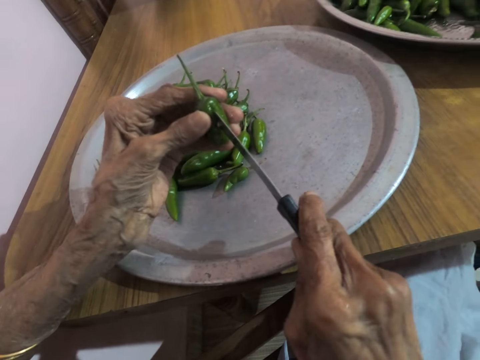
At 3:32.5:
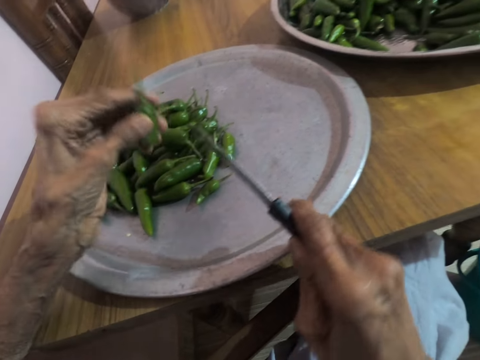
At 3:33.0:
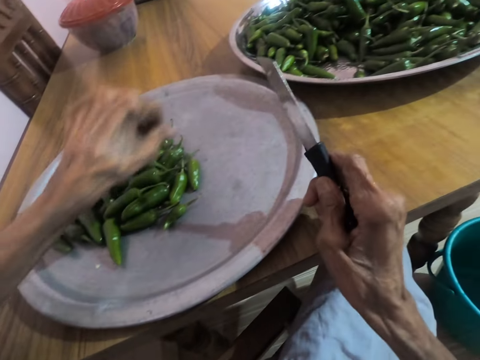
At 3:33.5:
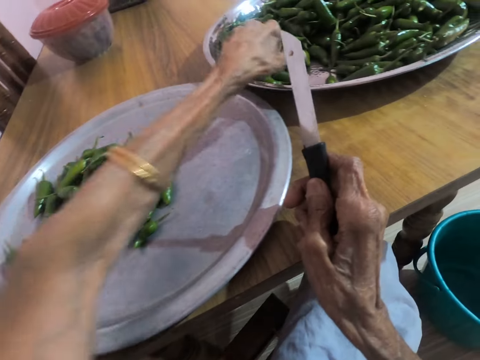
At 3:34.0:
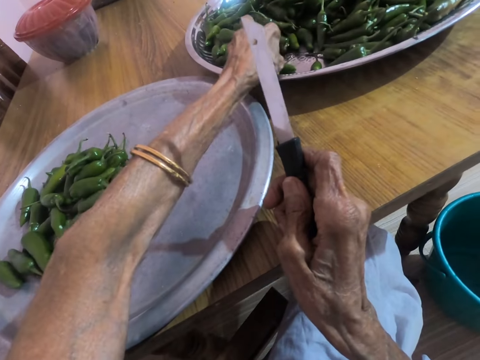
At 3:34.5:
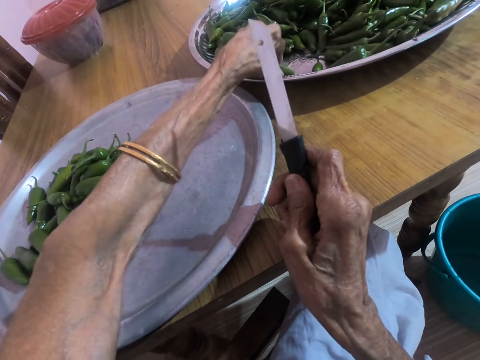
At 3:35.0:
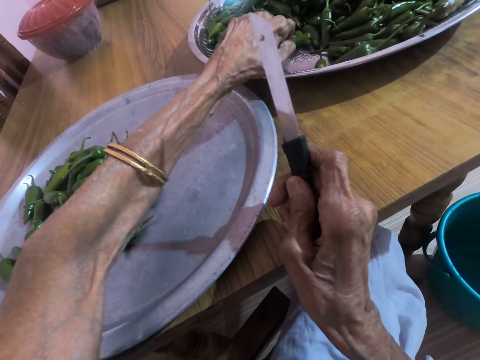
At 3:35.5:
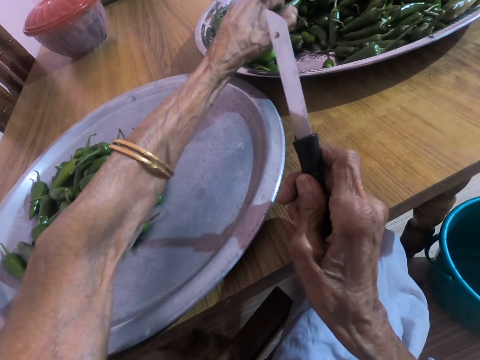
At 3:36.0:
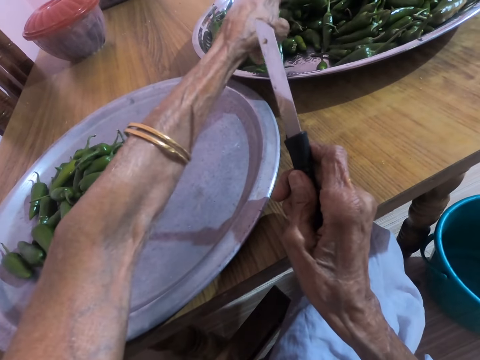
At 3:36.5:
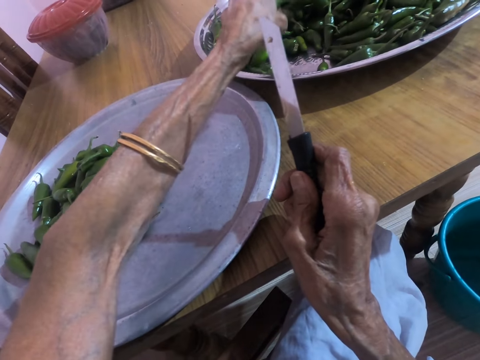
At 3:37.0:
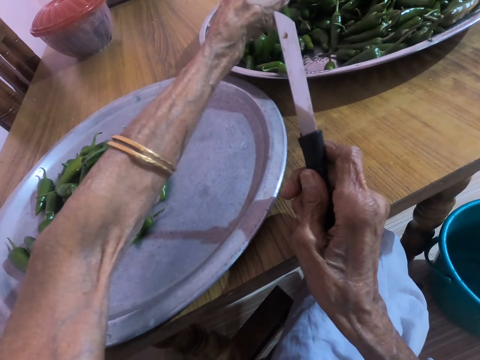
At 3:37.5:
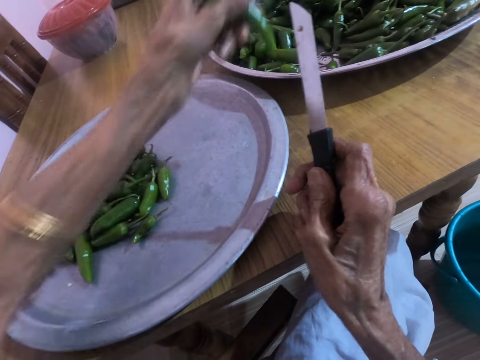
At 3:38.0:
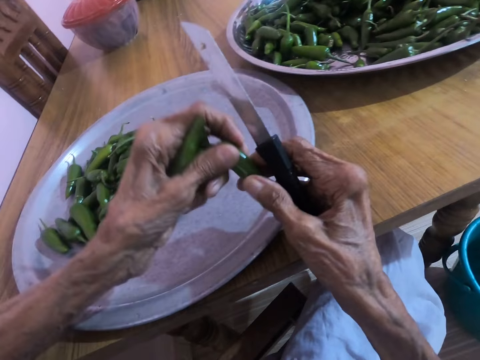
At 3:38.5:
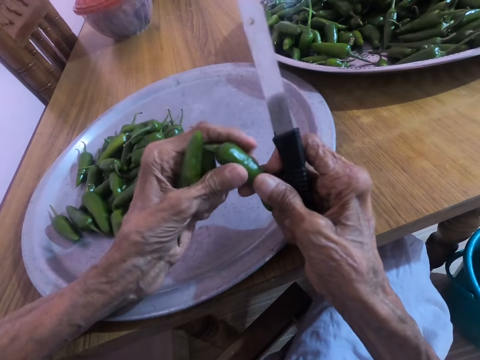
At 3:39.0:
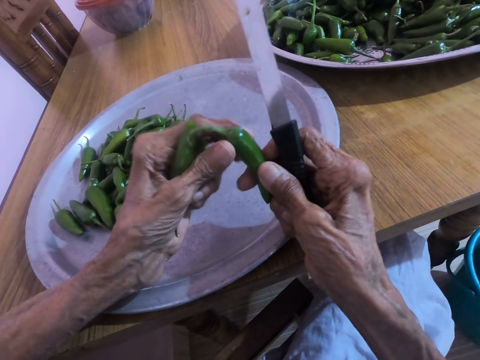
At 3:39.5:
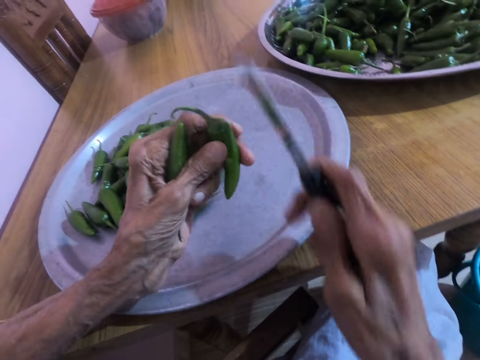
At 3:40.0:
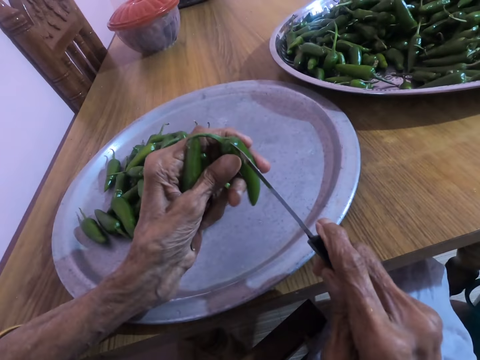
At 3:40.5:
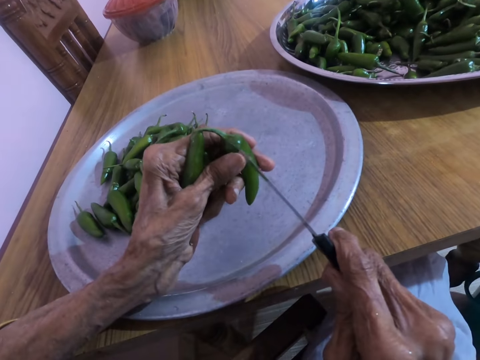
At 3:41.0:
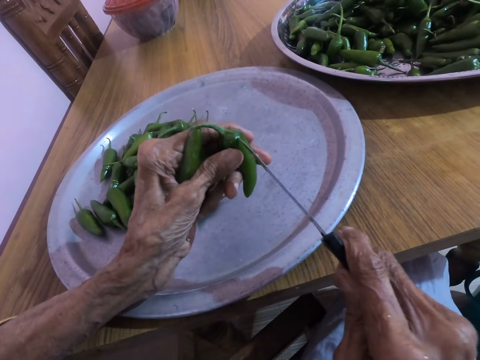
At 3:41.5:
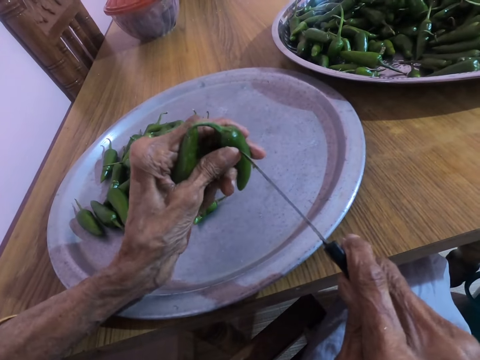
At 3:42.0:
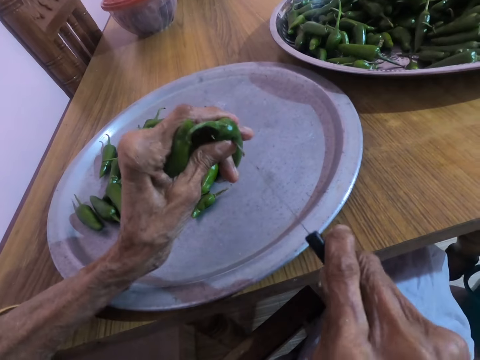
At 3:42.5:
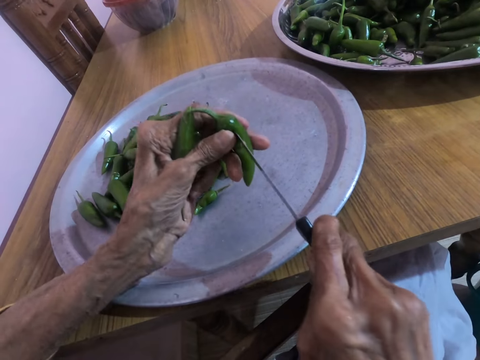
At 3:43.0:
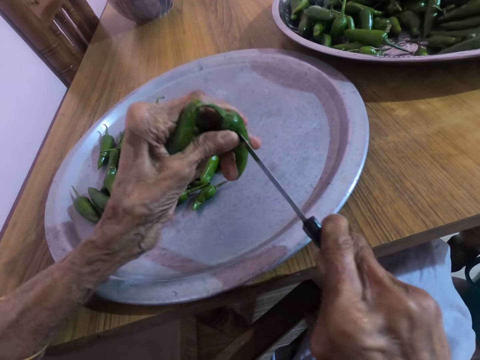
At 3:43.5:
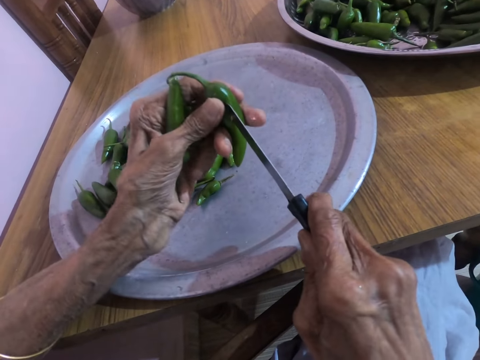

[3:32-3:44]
The camera wearer drops the jalapeno pepper on the small tray on the table with her left hand. She takes some jalapeno peppers from the big tray on the table with her left hand. She pierces a jalapeno pepper in her left hand with the knife in her right hand.

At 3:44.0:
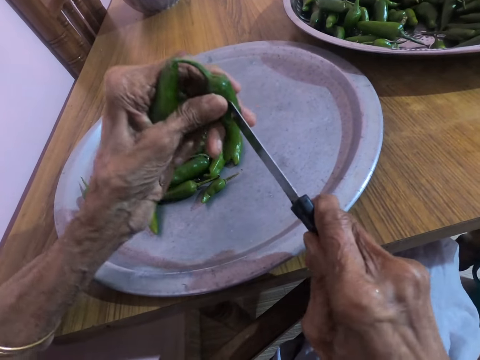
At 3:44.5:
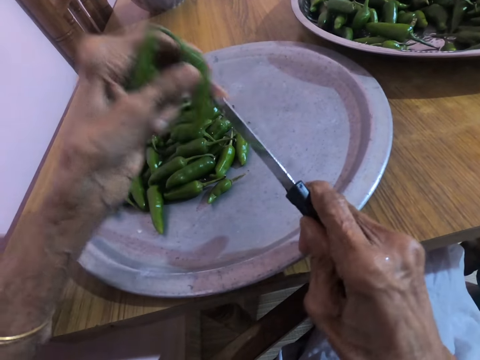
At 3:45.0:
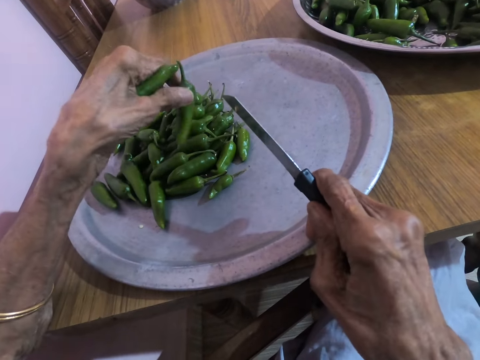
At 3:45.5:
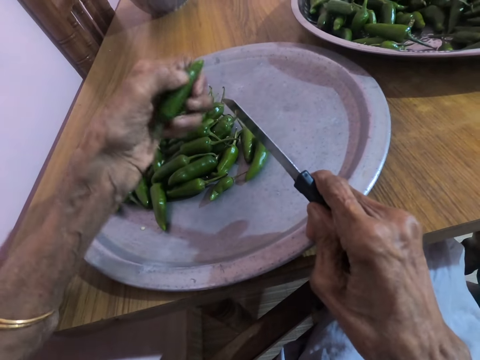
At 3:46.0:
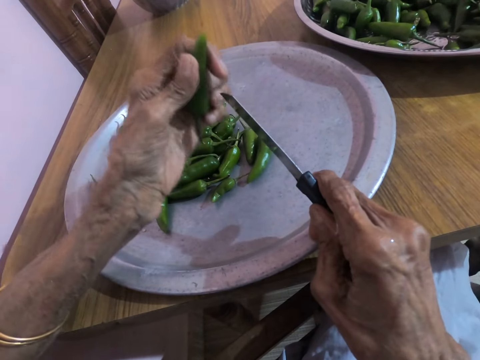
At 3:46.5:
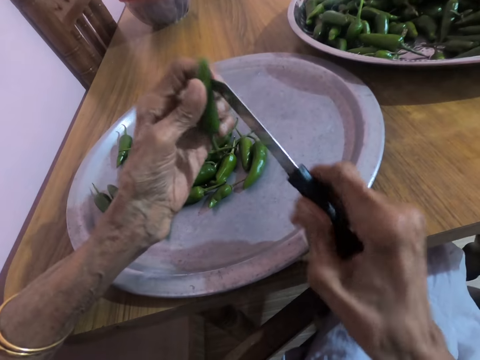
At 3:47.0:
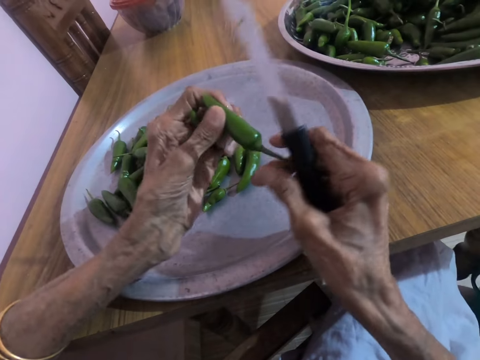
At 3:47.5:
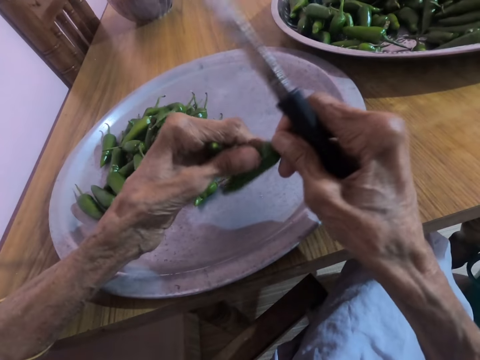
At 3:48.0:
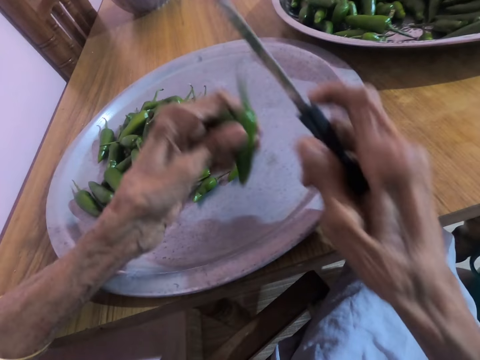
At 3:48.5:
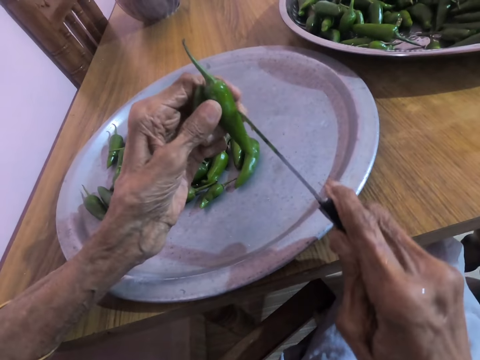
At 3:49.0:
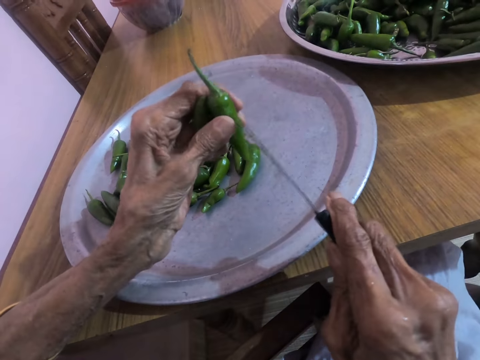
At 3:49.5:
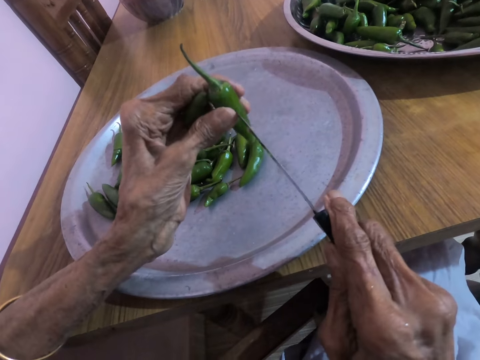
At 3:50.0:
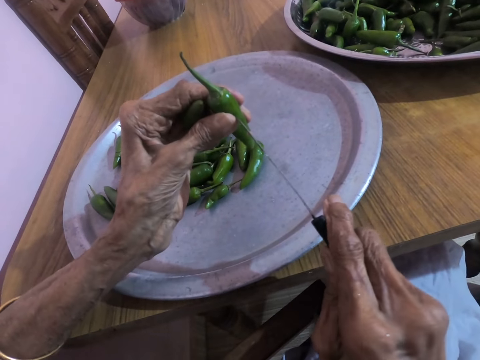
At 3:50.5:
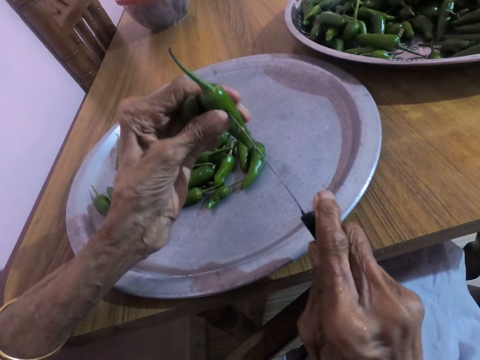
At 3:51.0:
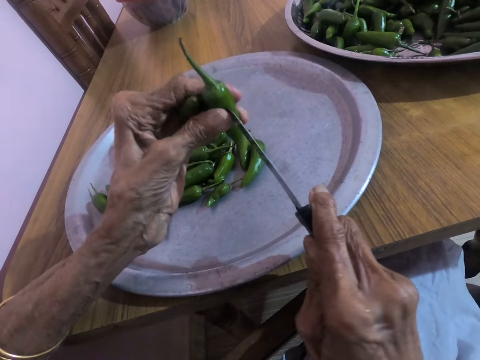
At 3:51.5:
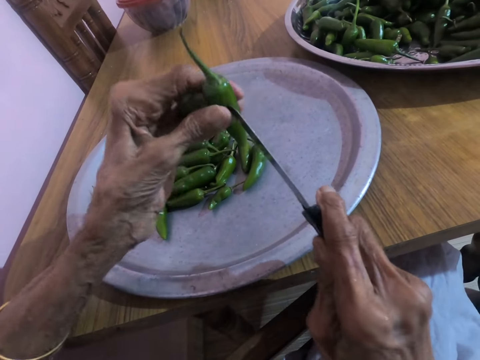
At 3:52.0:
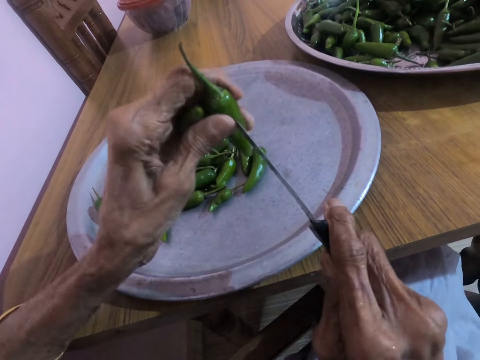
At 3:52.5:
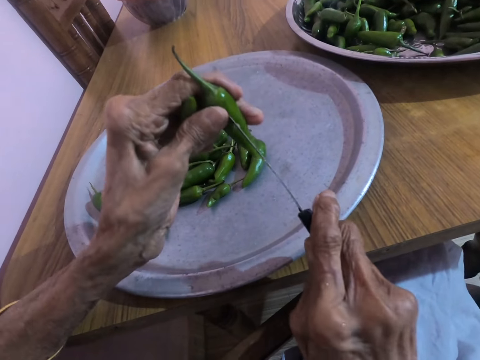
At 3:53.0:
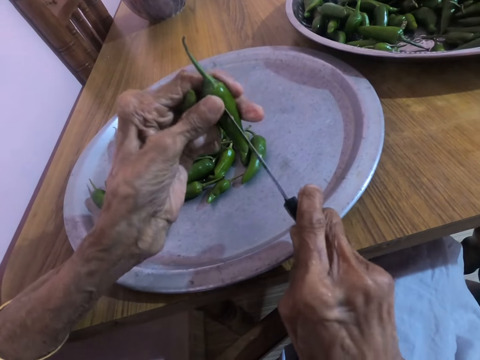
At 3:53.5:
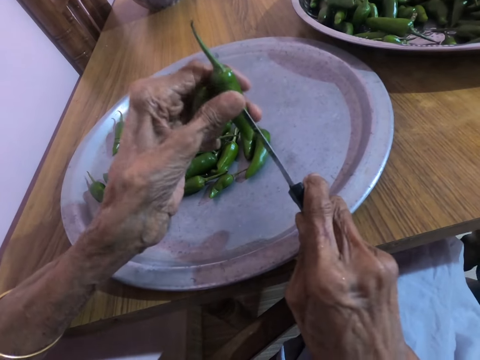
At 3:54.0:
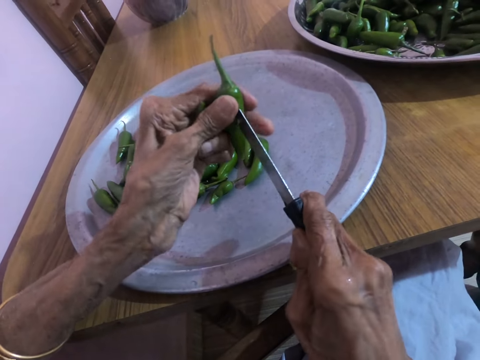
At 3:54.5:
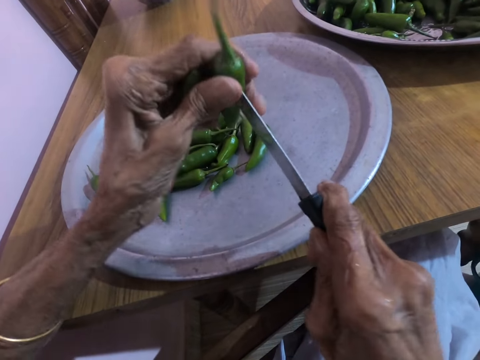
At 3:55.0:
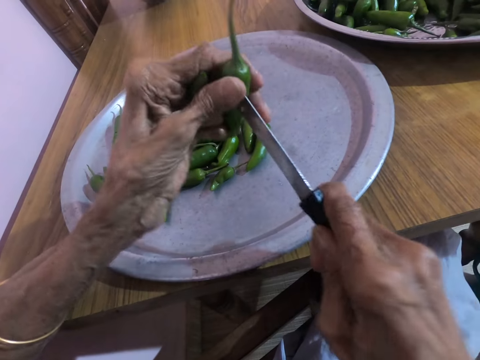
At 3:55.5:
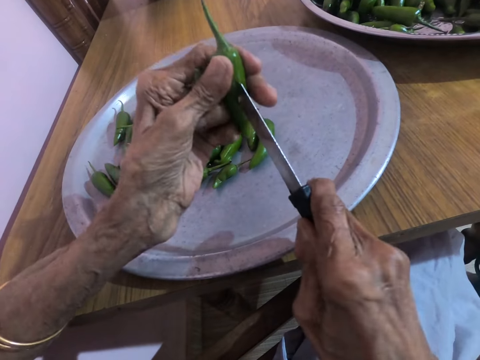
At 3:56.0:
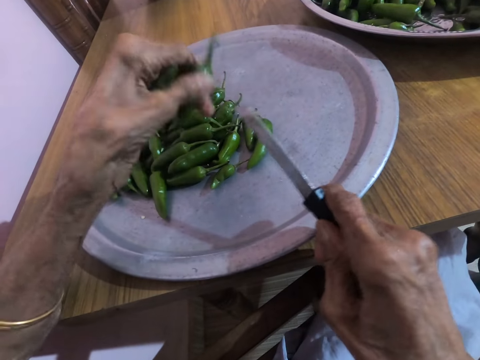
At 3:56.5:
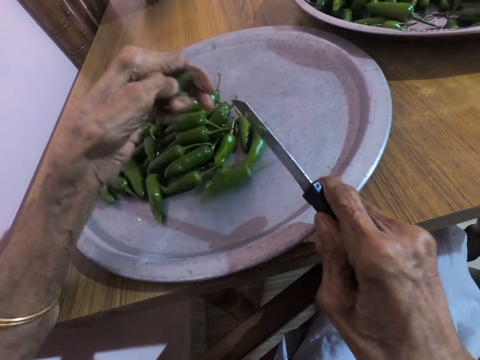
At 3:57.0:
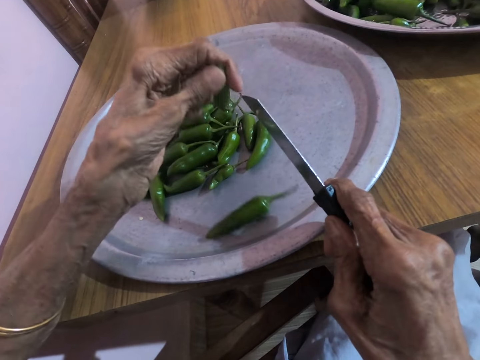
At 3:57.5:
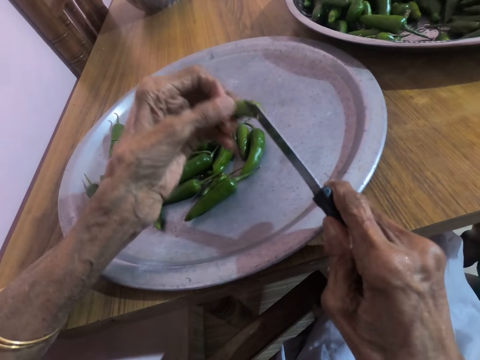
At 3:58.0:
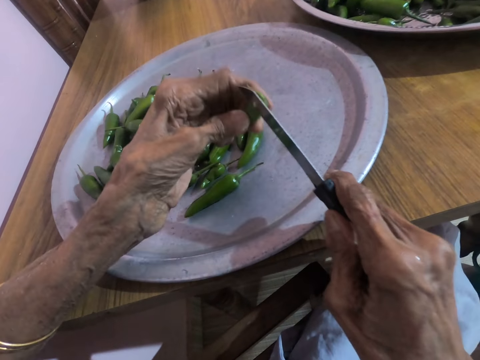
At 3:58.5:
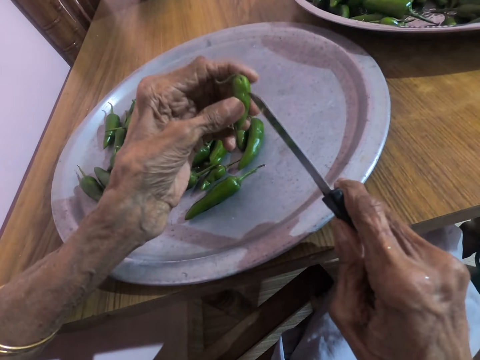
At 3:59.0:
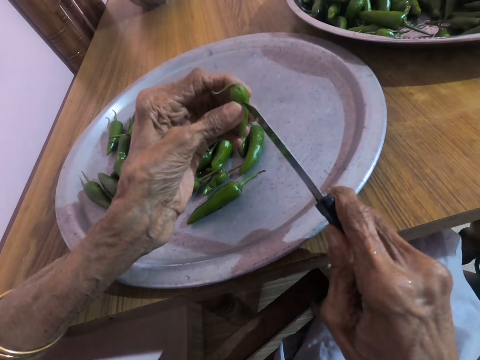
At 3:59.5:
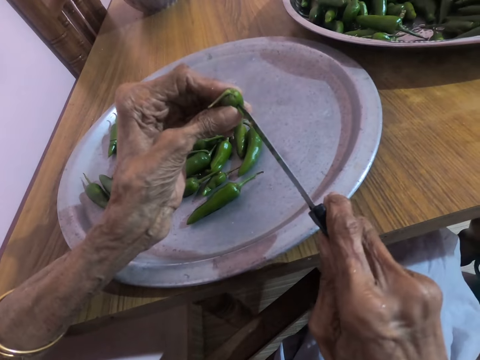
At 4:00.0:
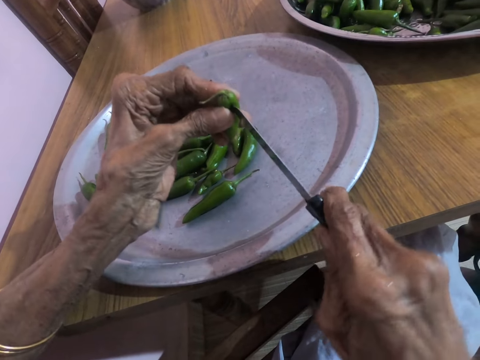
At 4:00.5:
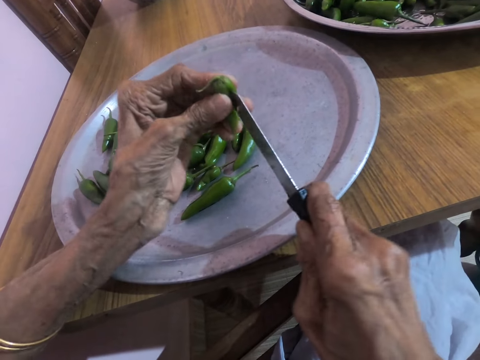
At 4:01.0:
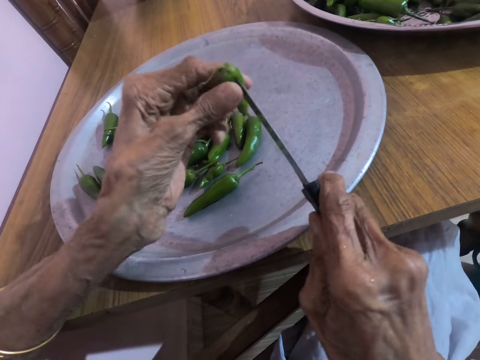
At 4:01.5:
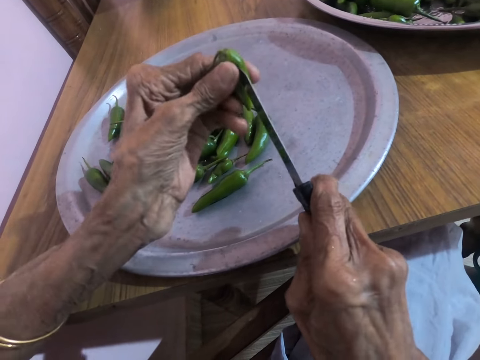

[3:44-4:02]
The camera wearer drops the jalapeno pepper or green chili pepper on the small tray on the table with her left hand. She cuts the green chili pepper with a knife. She turns a jalapeno pepper in her left hand with her right hand. She pierces the jalapeno pepper in her left hand with the knife in her right hand. She drops the jalapeno pepper on the small tray on the table with her left hand. She pierces a jalapeno pepper in her left hand with the knife in her right hand.
